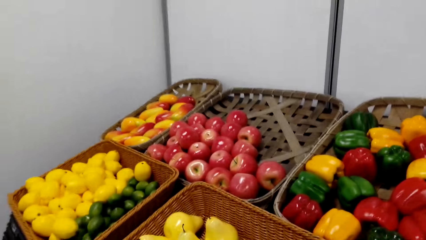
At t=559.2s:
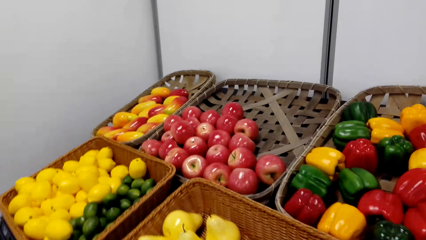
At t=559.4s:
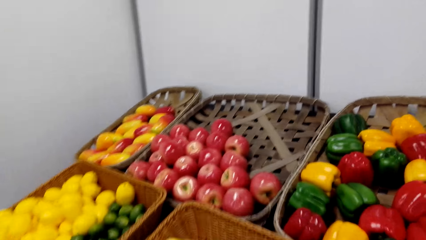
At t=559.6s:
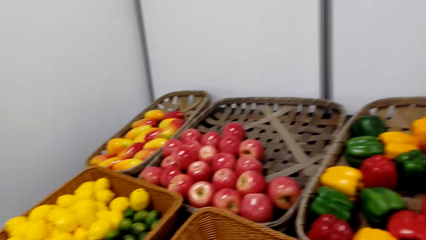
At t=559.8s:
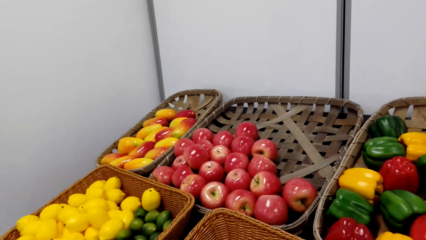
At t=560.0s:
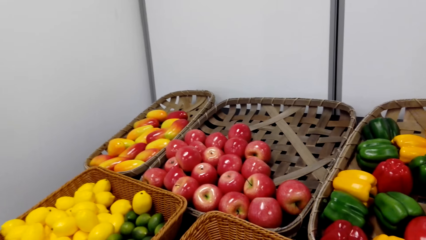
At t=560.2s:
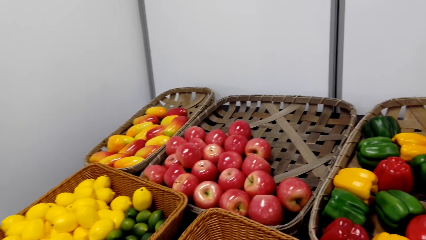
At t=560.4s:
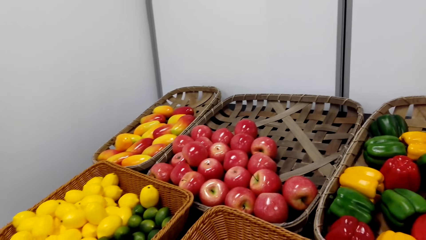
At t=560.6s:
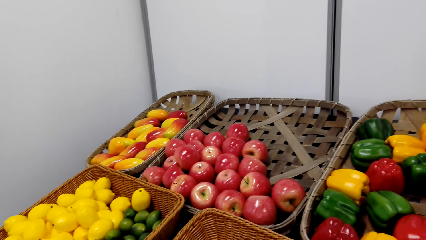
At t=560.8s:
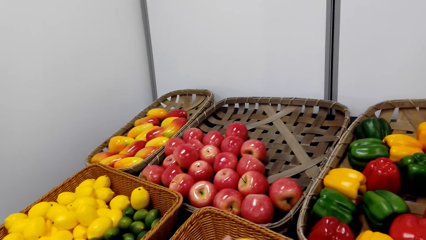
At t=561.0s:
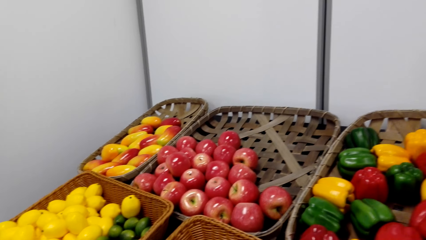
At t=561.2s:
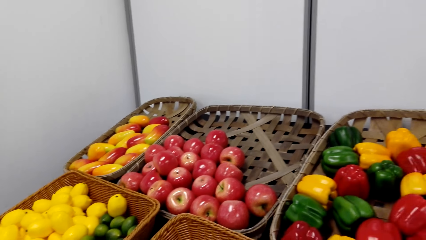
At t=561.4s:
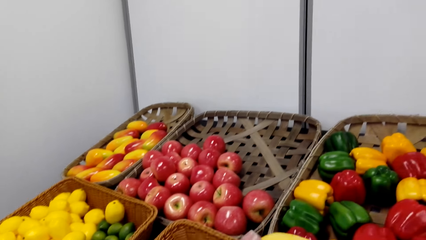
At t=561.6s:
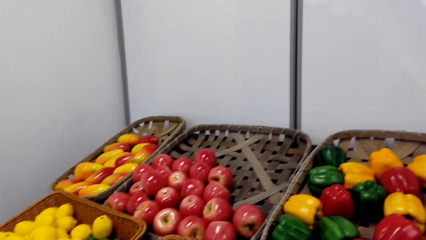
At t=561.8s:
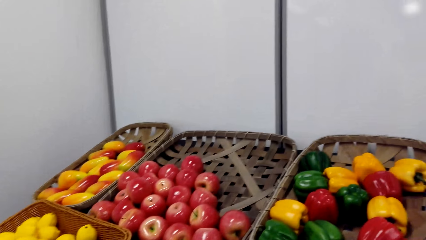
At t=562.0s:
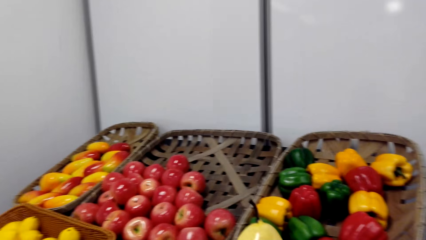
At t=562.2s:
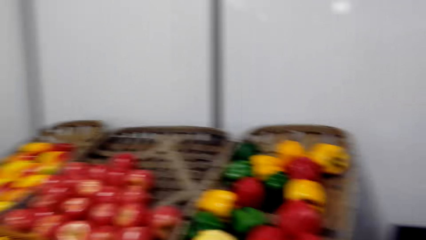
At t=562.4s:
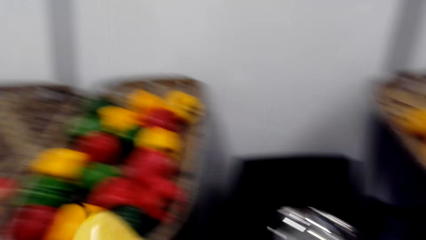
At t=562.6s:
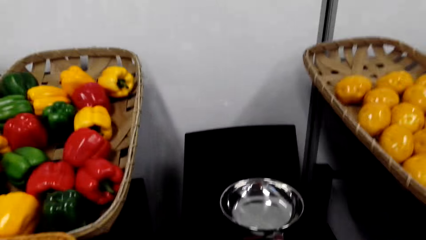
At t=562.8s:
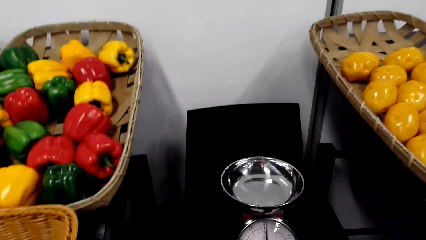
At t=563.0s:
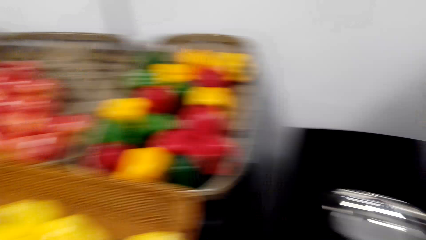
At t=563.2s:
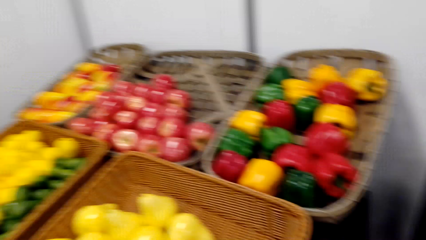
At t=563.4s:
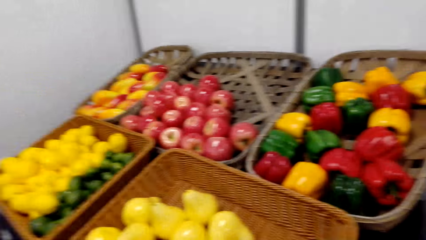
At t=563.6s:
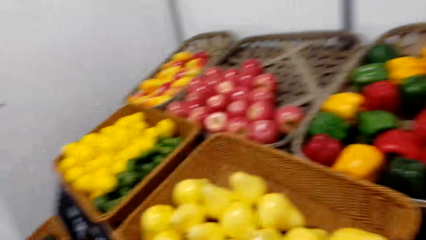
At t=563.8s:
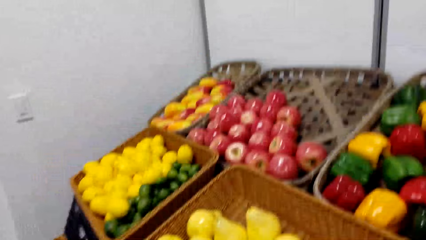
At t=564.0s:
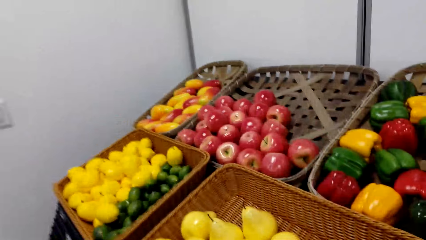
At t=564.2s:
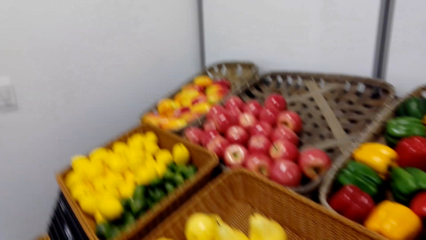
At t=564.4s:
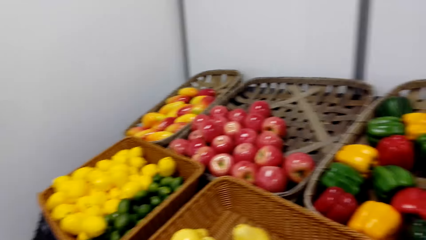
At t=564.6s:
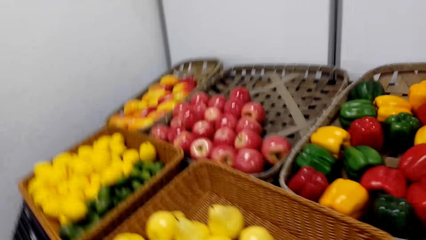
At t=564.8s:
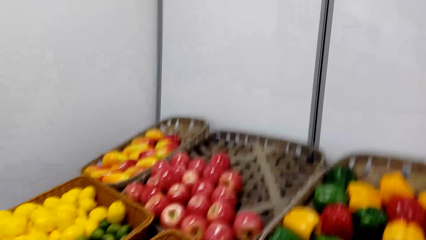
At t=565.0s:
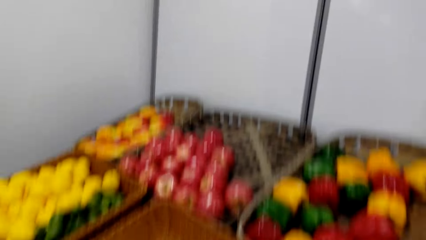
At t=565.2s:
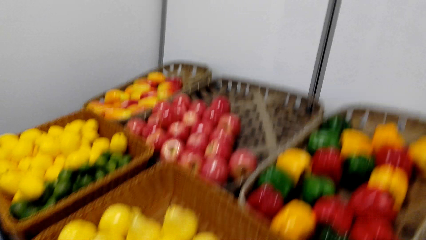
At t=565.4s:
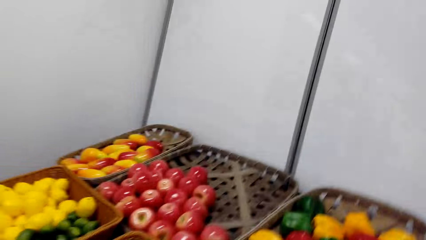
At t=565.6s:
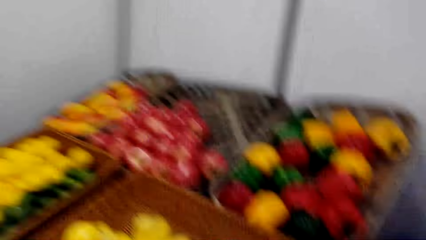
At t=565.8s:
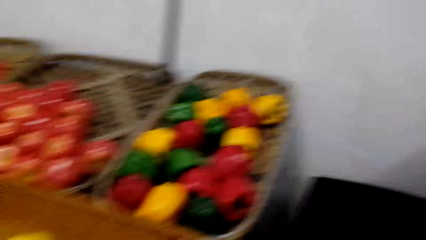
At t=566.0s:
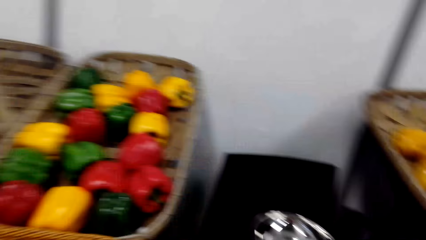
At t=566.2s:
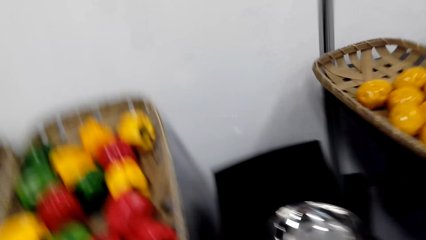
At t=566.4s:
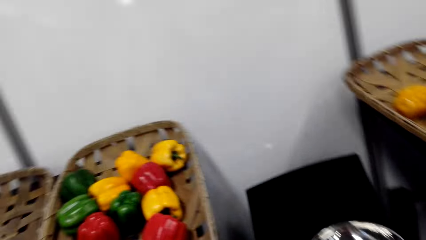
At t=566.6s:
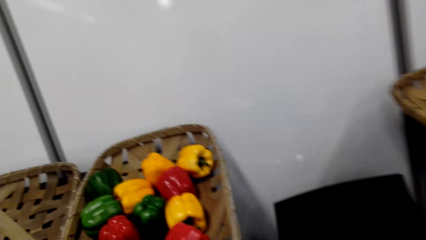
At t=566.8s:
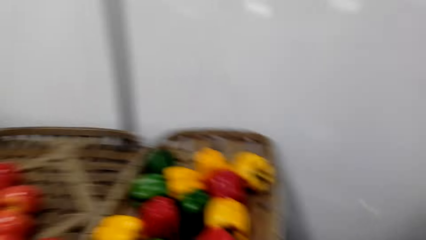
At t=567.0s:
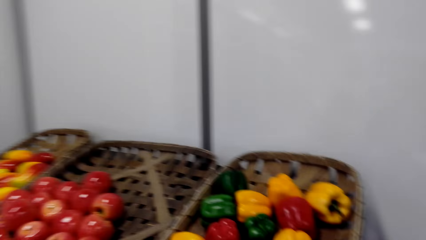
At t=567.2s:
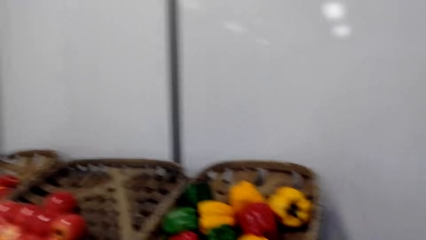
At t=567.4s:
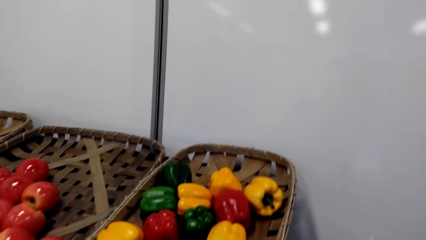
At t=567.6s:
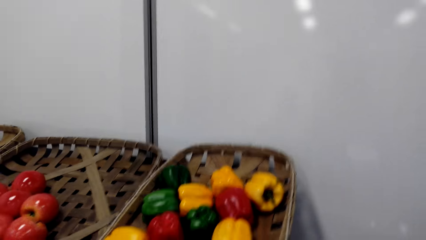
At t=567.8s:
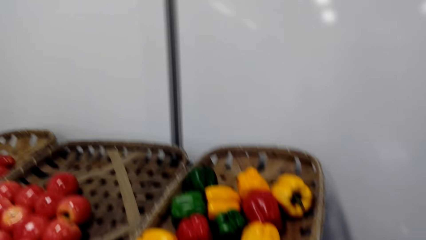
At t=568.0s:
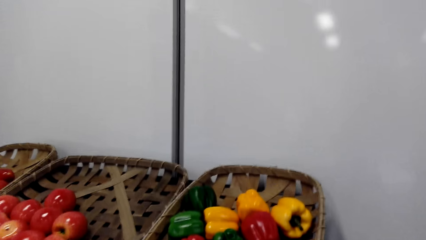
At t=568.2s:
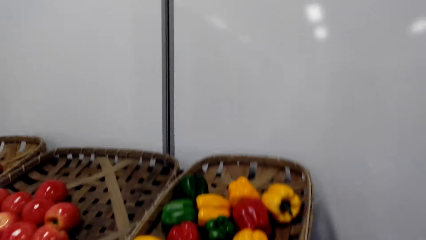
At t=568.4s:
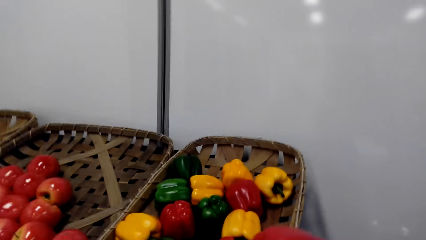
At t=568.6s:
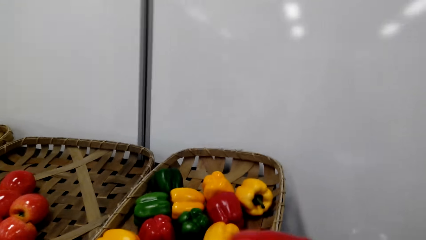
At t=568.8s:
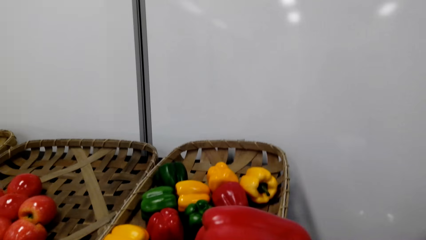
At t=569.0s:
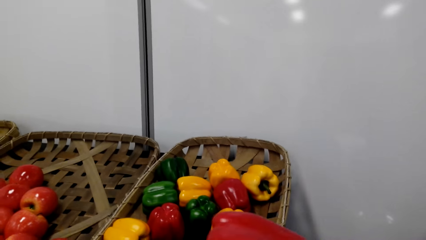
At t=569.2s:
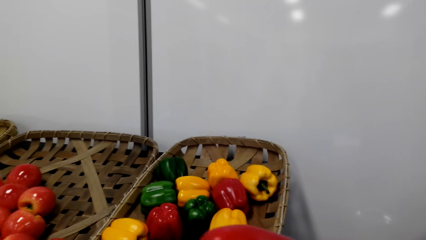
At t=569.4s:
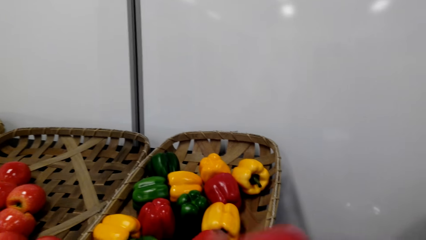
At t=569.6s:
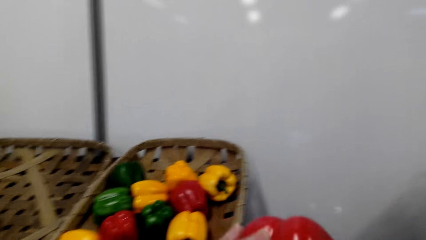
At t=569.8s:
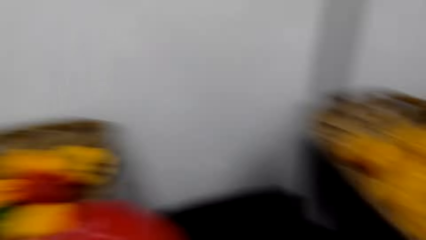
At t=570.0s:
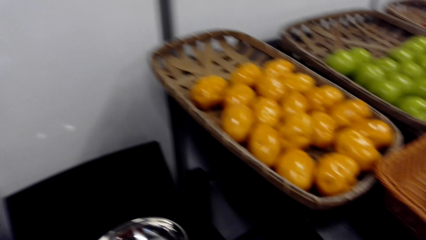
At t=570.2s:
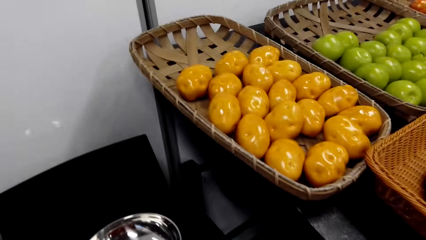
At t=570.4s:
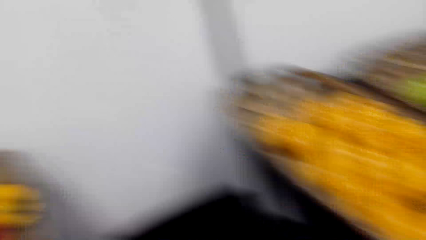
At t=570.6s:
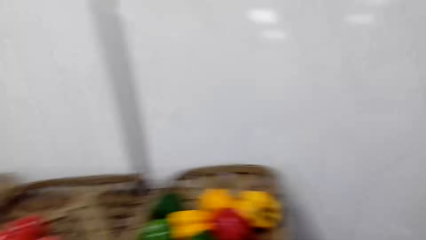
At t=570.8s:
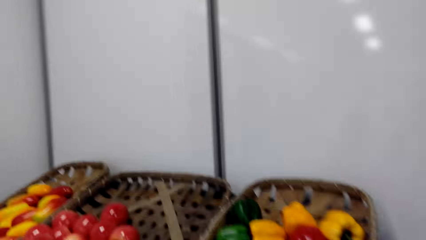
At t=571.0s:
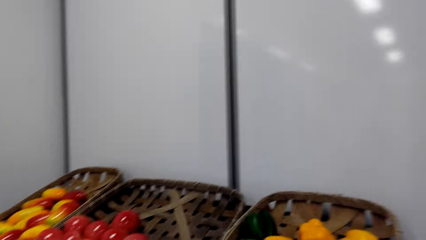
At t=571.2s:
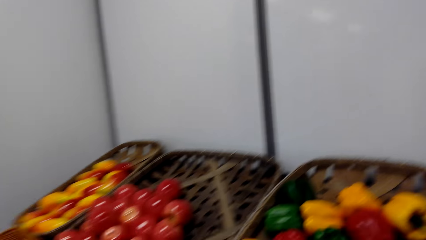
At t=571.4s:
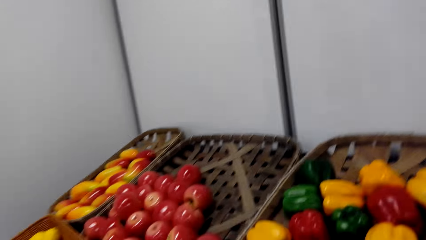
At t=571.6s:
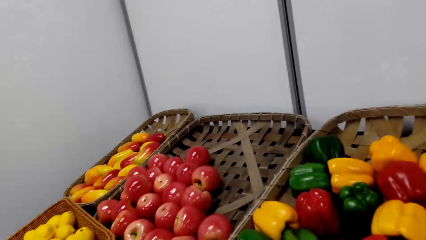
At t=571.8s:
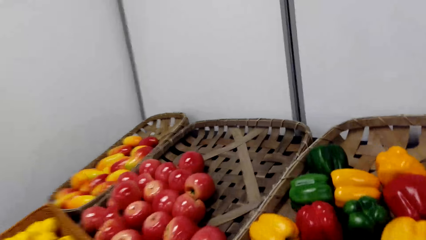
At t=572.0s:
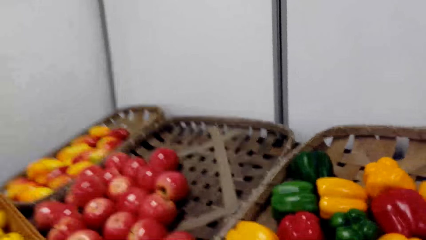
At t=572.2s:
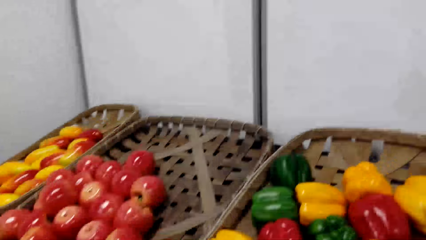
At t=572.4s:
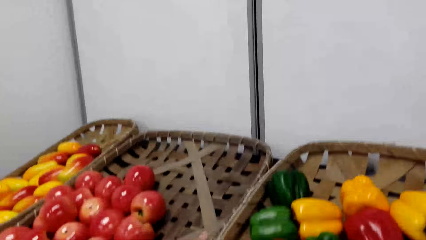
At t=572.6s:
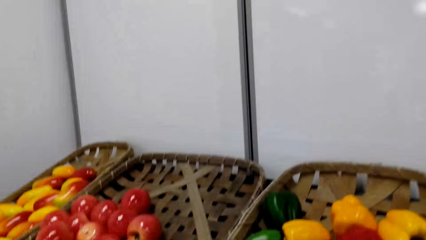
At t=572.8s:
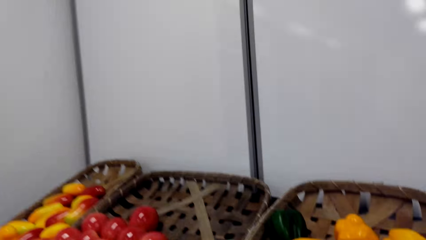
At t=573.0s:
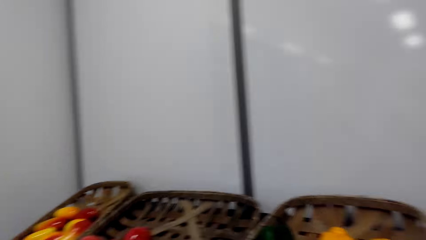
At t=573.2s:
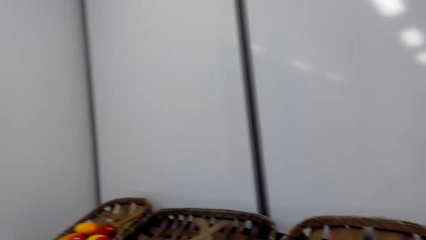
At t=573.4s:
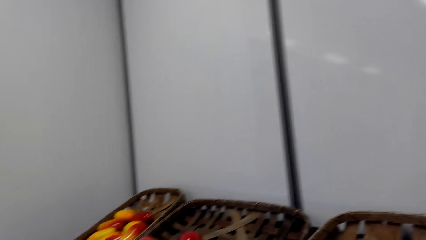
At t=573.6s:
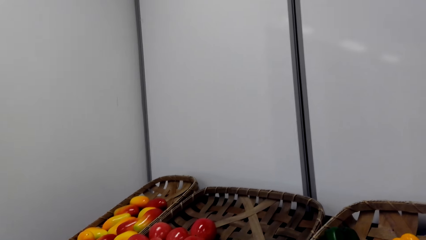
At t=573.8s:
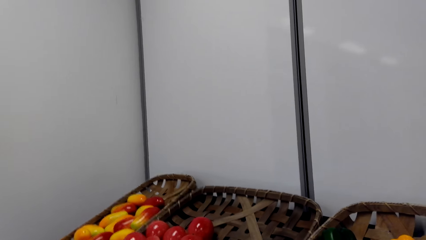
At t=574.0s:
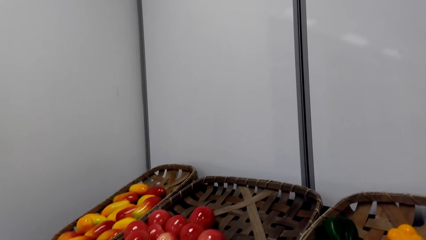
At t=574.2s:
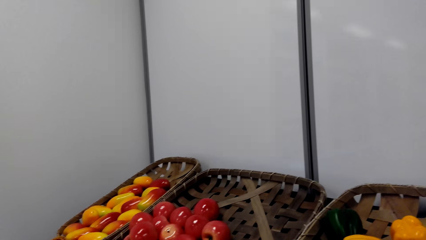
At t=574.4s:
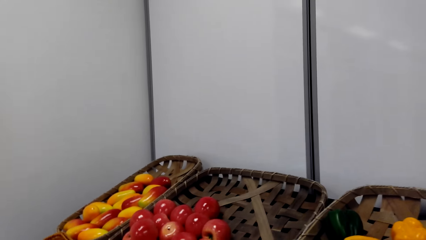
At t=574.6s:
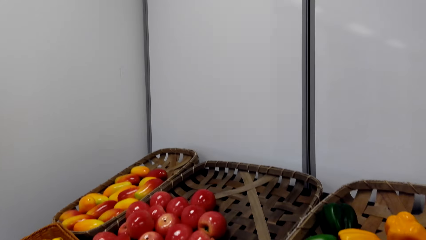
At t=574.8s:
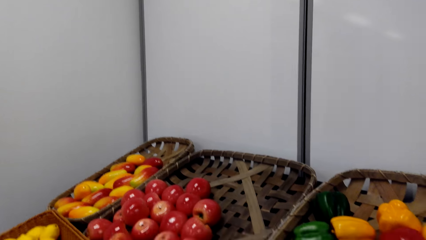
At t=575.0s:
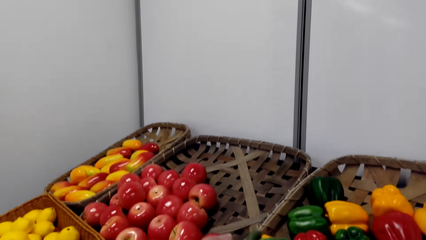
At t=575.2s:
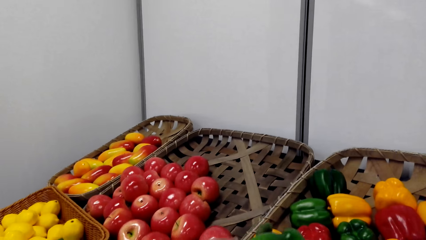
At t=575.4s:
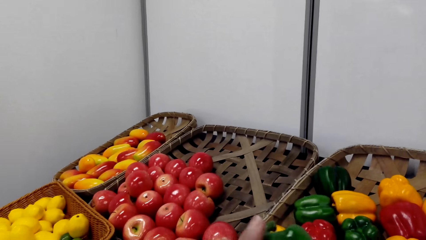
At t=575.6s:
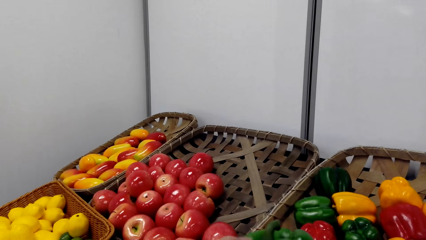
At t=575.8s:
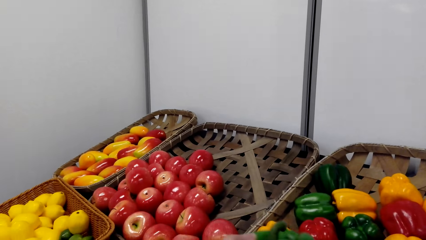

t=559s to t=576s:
The camera wearer picks a fruit. They drop a fruit. They look at fruits. They look around a grocery store. They pick a fruit. They hold a bell pepper. They look at fruits. They look around the grocery store.
